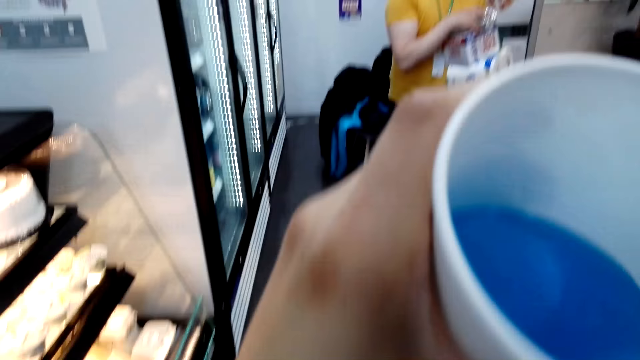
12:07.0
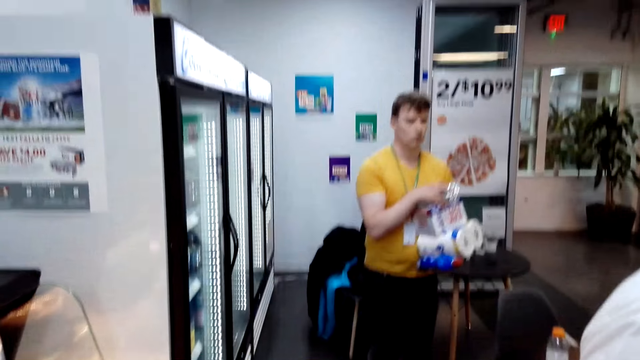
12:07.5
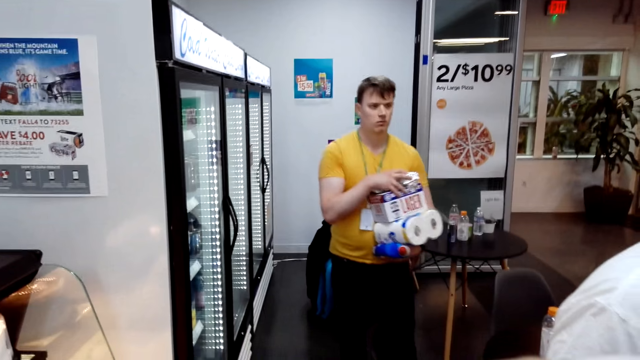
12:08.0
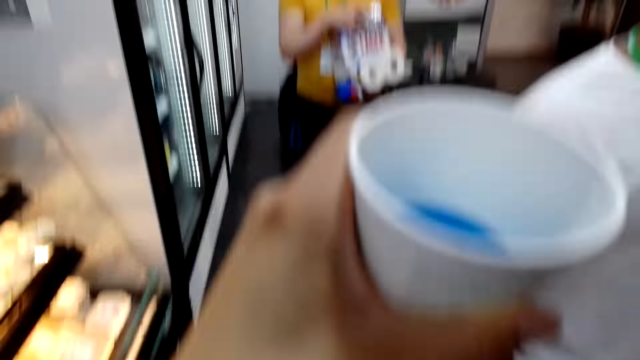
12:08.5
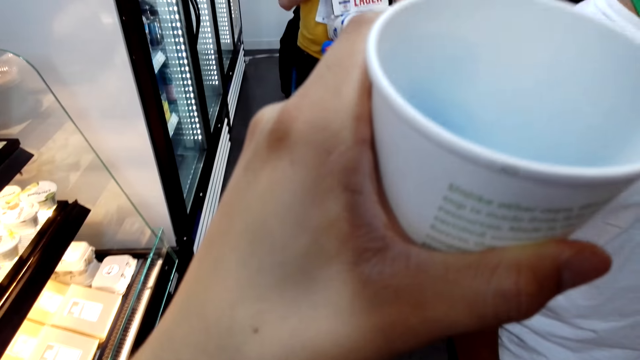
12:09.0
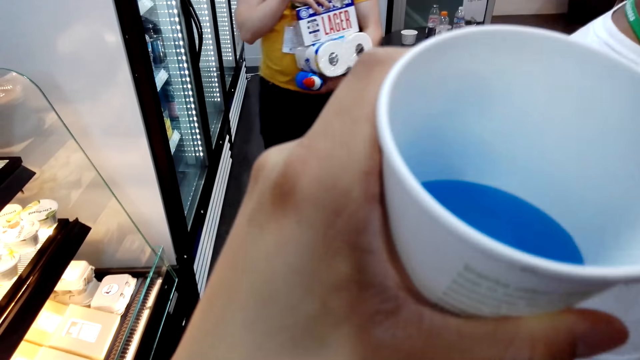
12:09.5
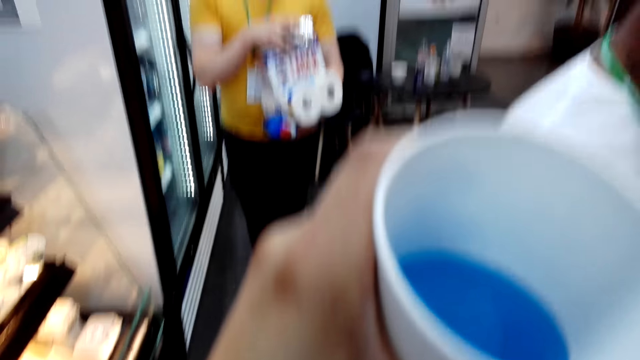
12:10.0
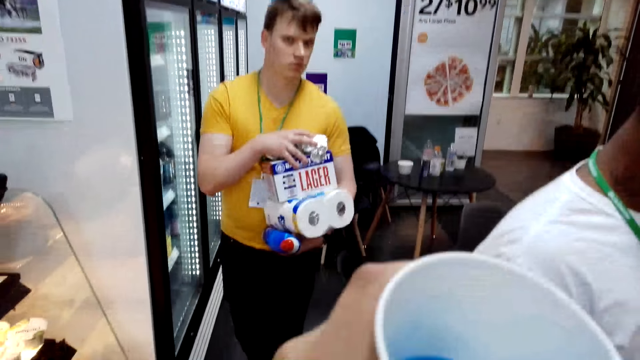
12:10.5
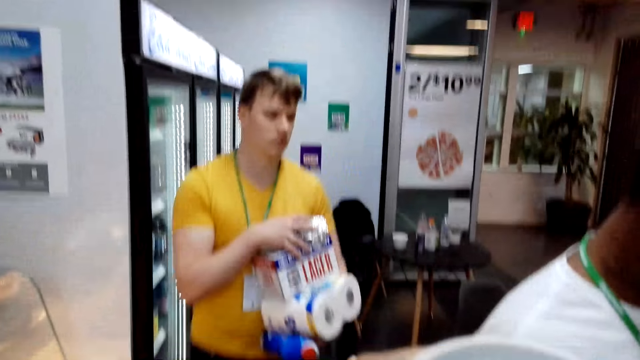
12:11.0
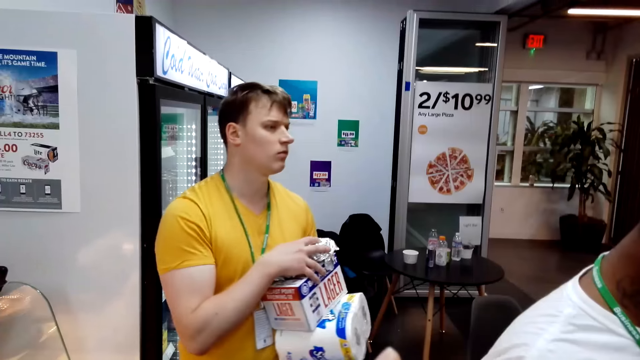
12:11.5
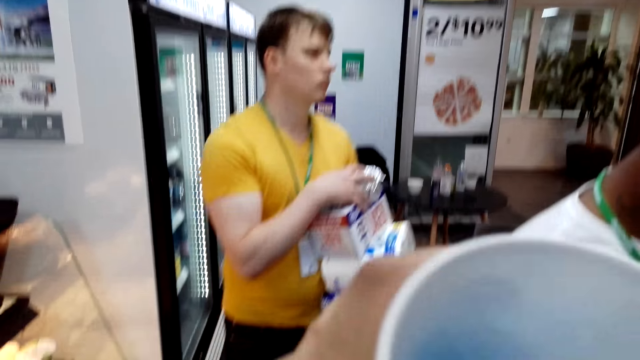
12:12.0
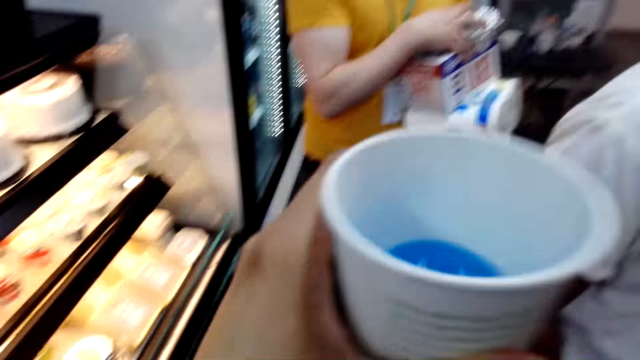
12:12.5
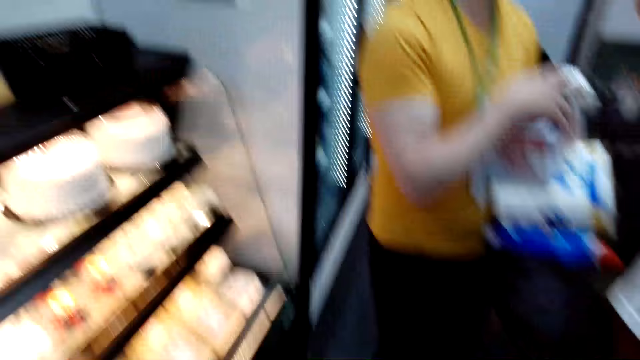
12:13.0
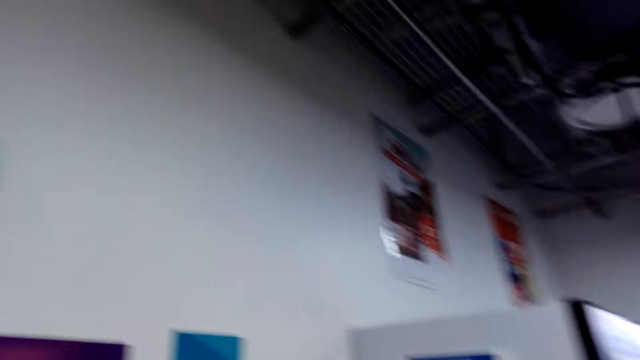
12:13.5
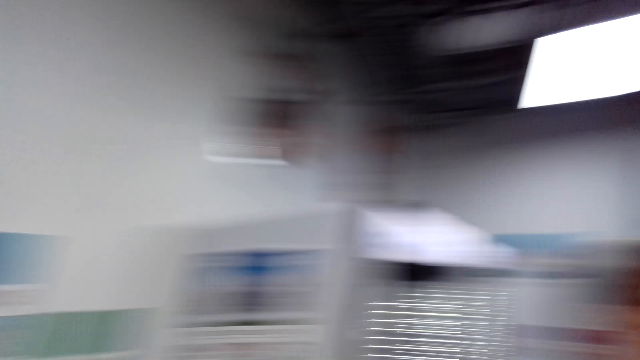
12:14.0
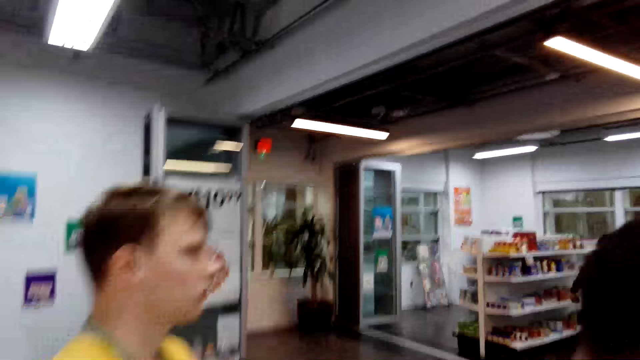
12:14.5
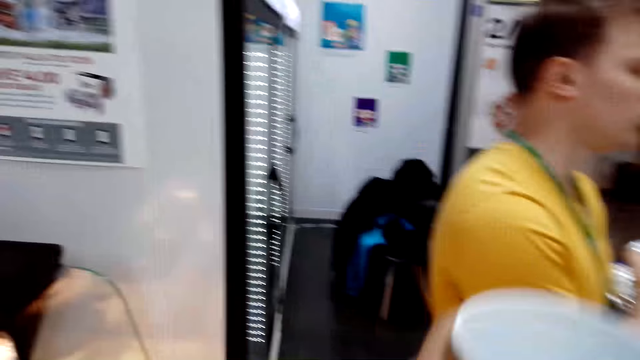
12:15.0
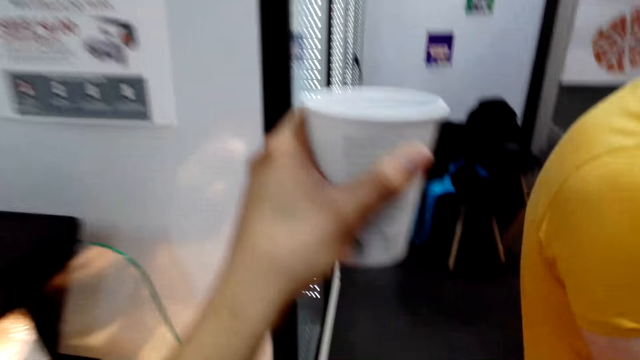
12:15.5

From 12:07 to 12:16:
The camera wearer raises a hand up.

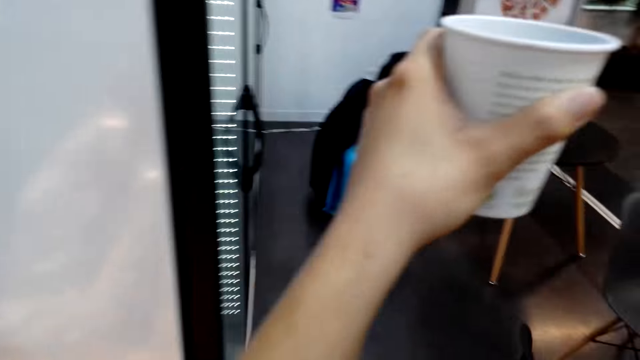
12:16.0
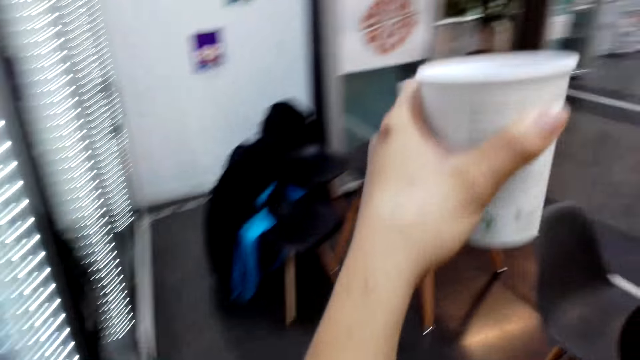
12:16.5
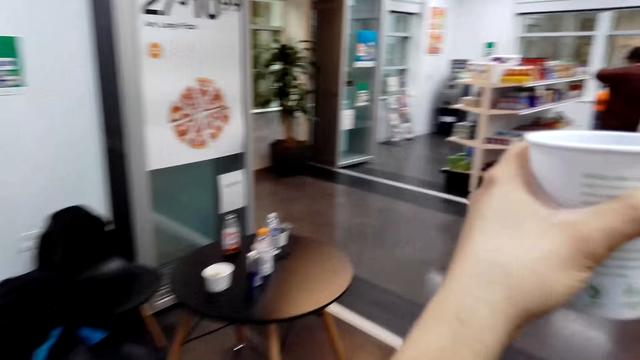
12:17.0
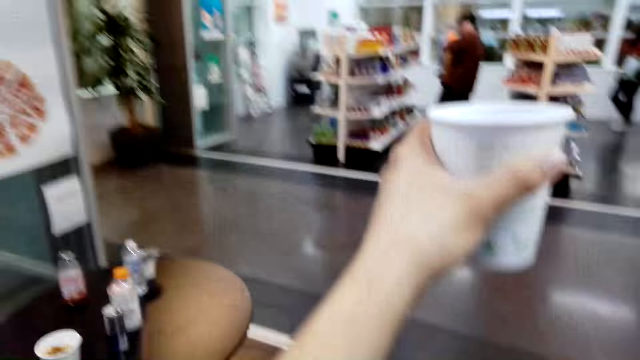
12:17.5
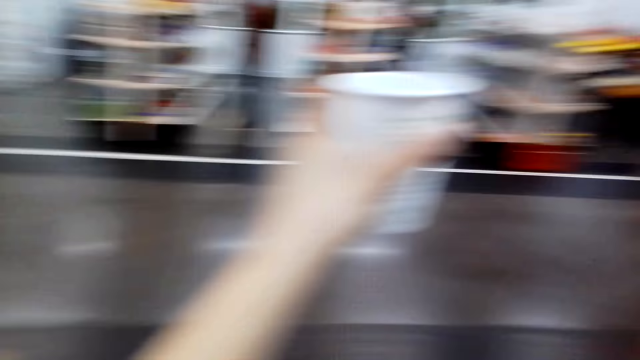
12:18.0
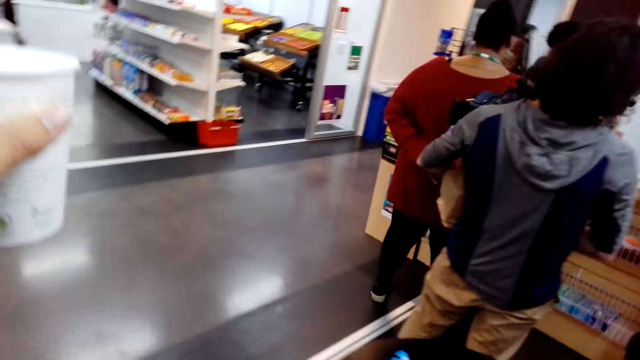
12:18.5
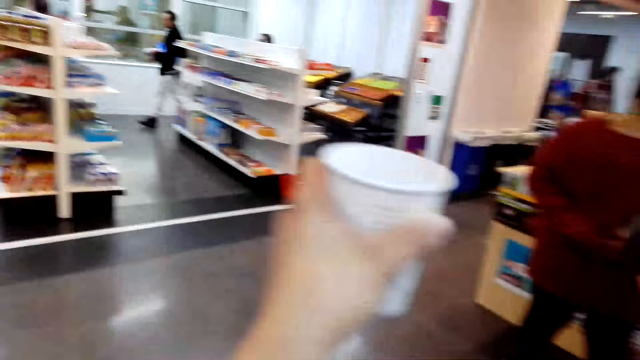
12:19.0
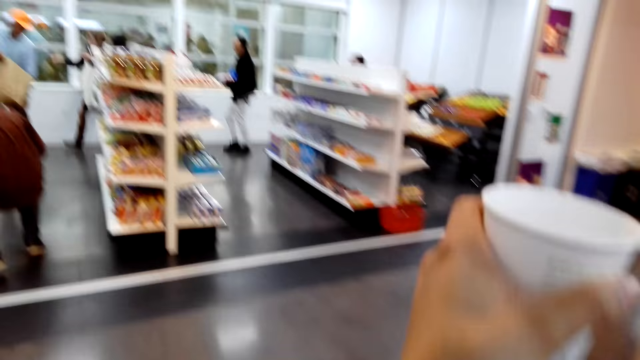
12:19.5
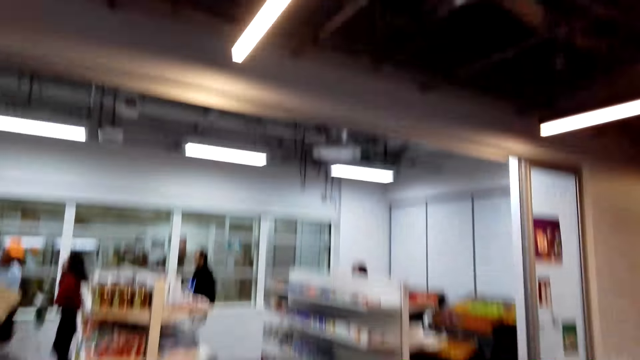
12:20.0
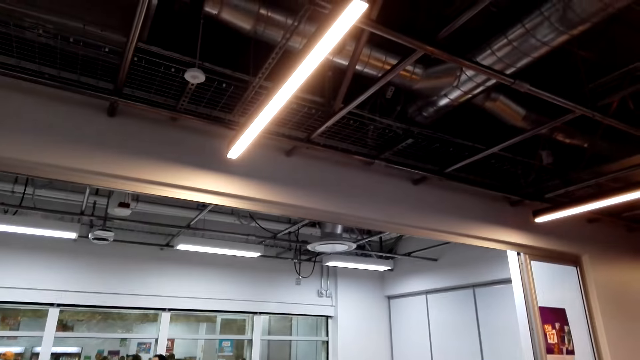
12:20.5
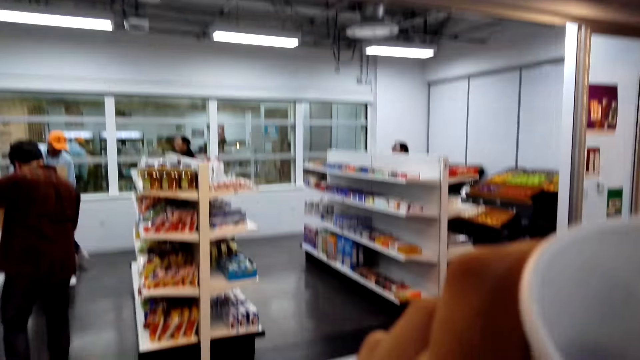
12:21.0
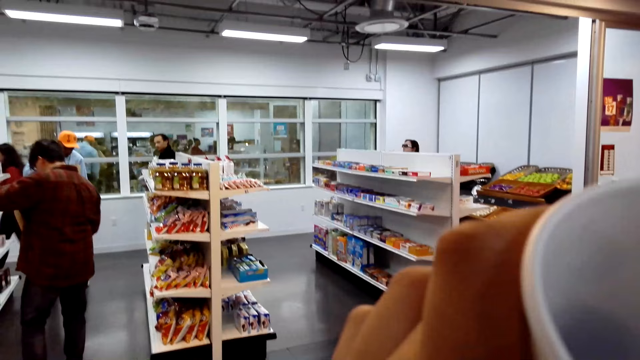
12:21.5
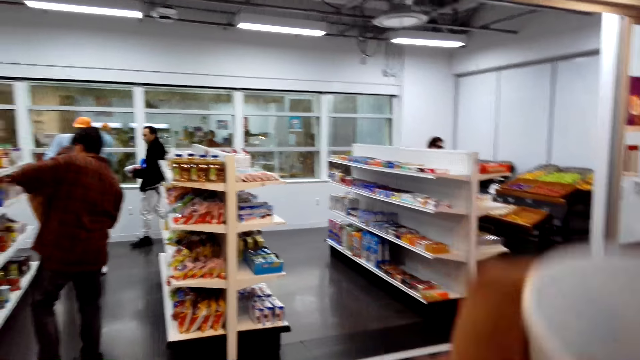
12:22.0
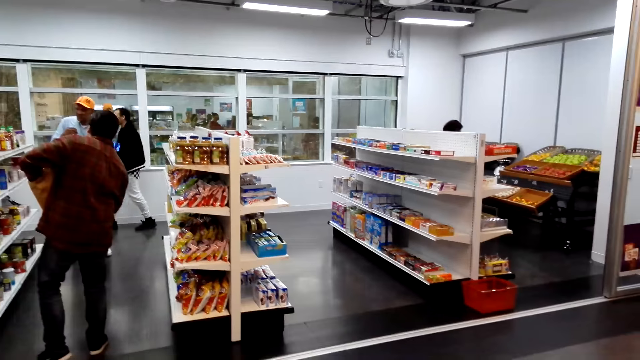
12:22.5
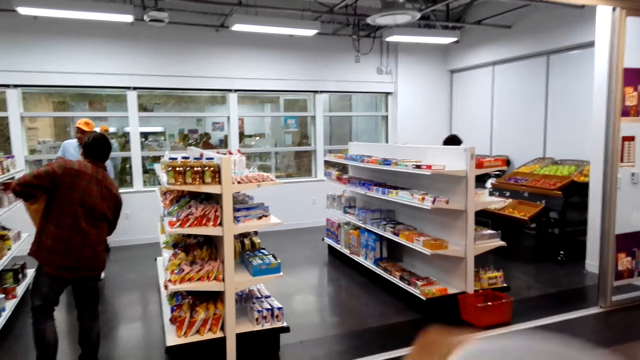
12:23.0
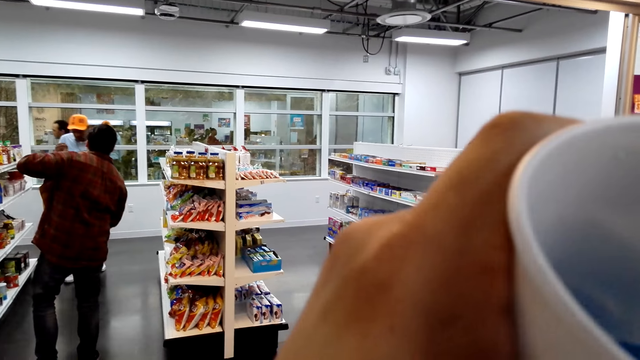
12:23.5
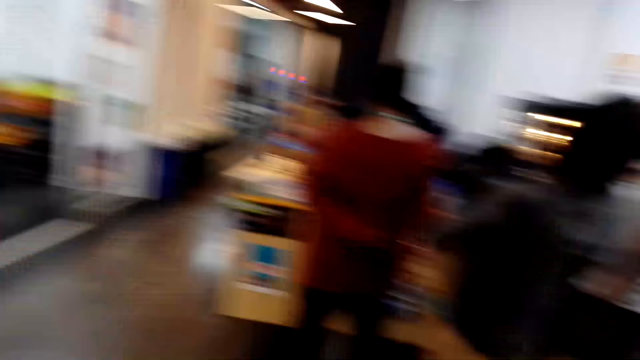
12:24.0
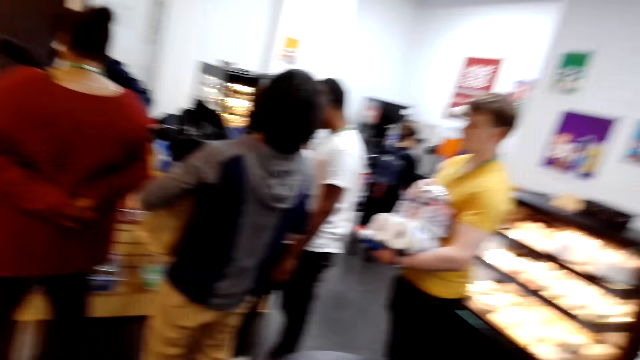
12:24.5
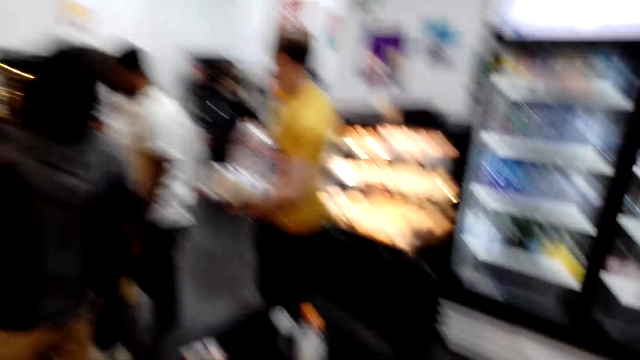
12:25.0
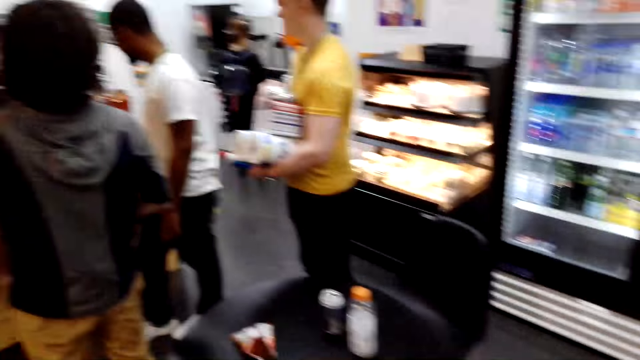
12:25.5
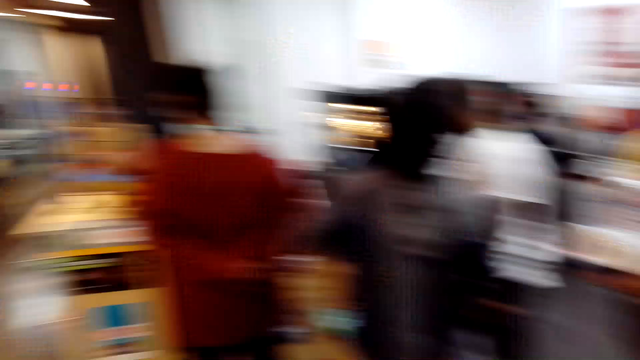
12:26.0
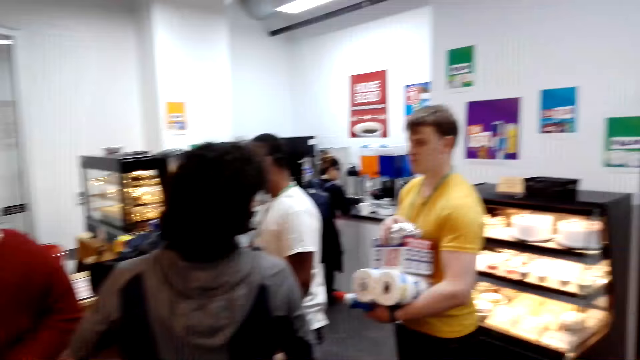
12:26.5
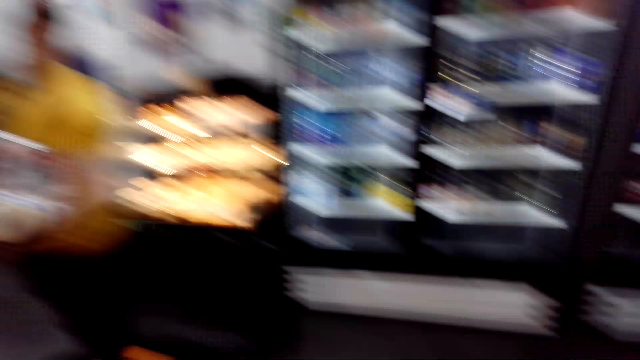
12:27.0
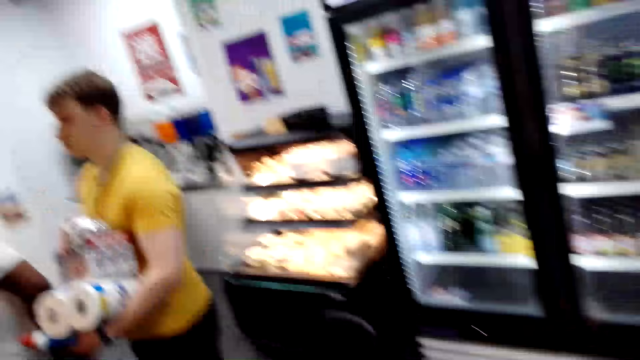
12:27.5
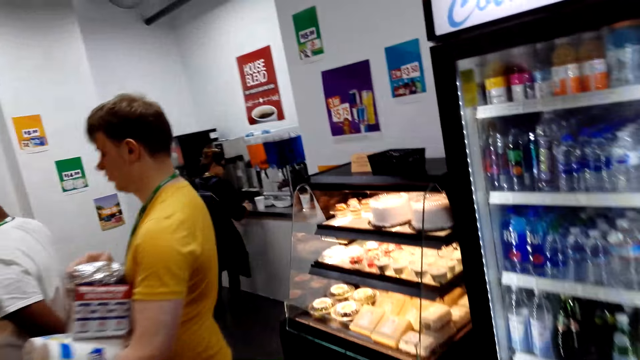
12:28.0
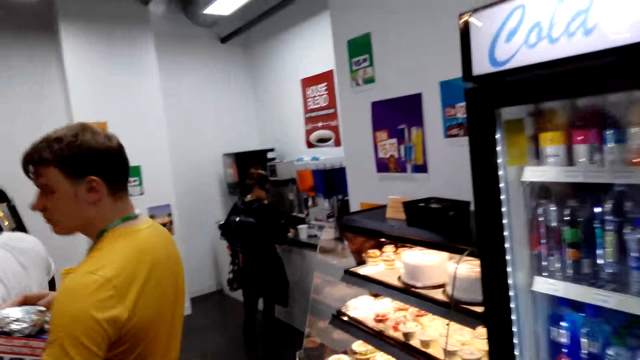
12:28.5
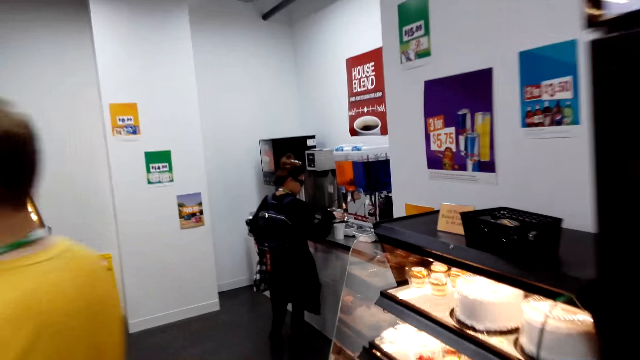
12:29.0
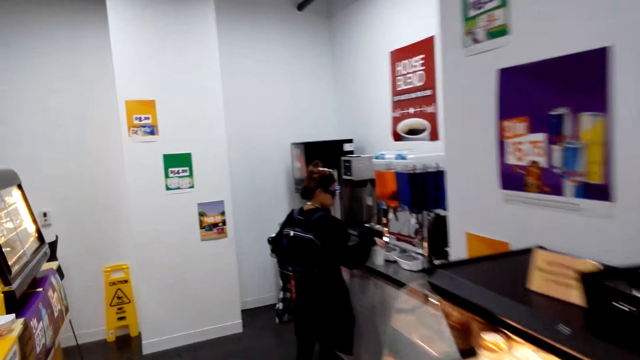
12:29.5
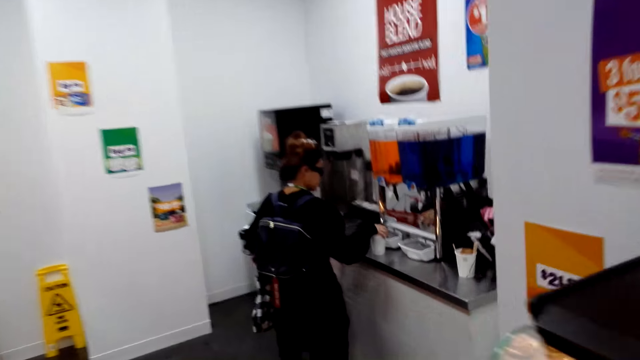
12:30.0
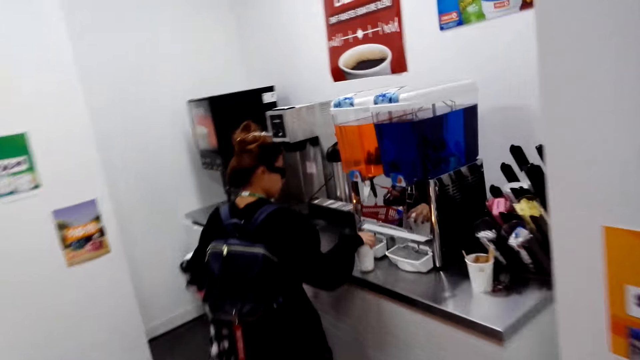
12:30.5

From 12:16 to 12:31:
The camera wearer walks. They watch the background.
